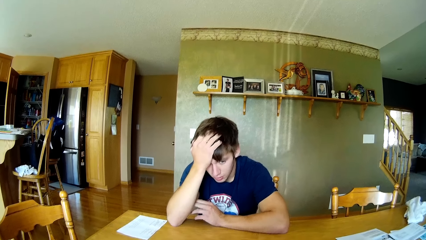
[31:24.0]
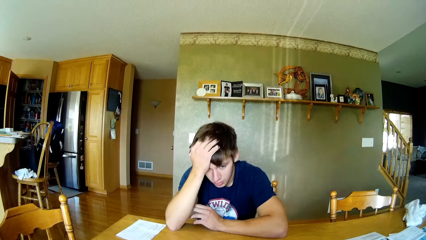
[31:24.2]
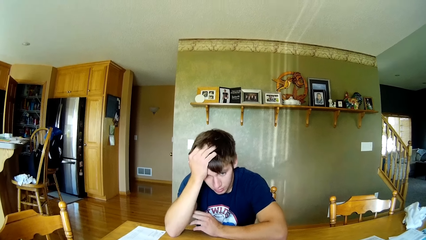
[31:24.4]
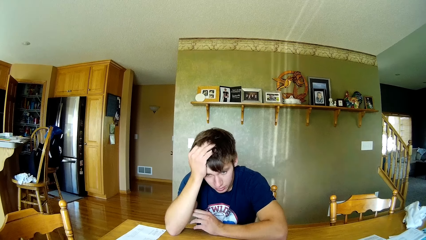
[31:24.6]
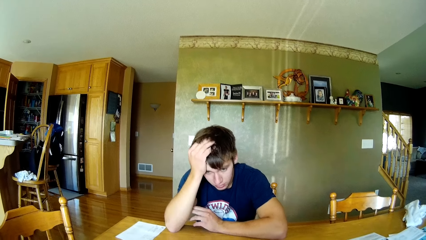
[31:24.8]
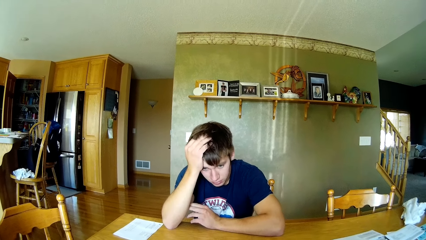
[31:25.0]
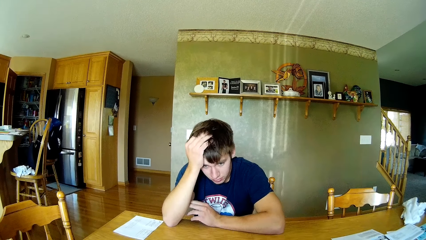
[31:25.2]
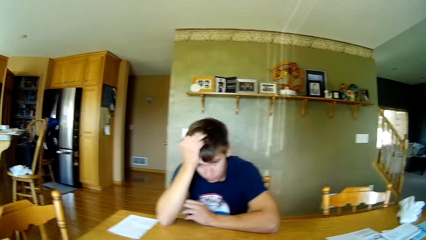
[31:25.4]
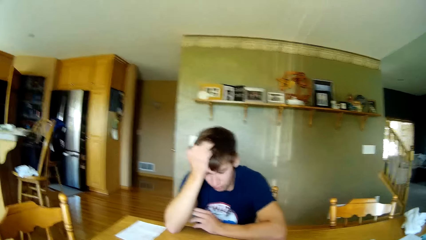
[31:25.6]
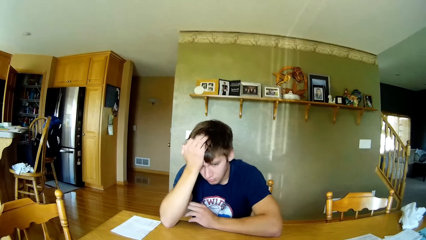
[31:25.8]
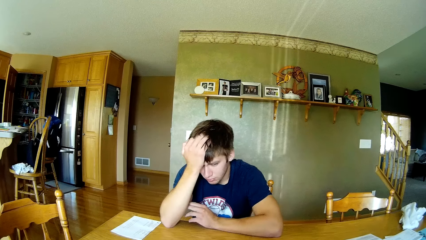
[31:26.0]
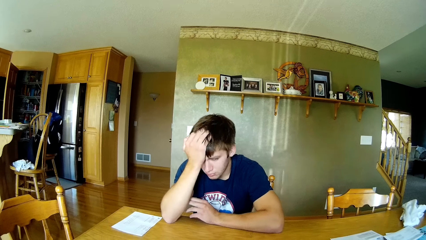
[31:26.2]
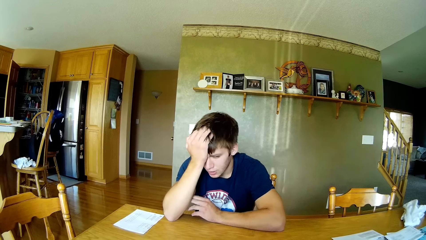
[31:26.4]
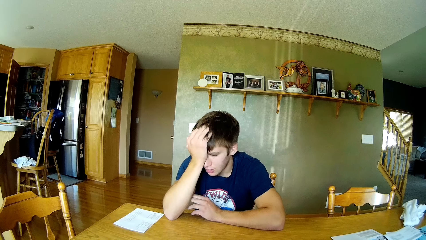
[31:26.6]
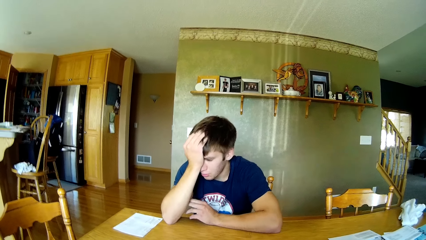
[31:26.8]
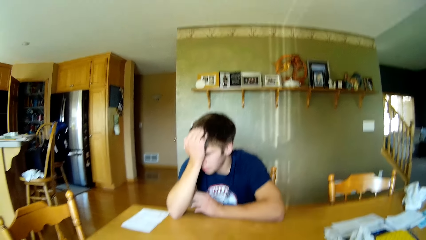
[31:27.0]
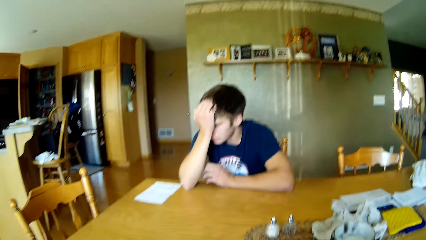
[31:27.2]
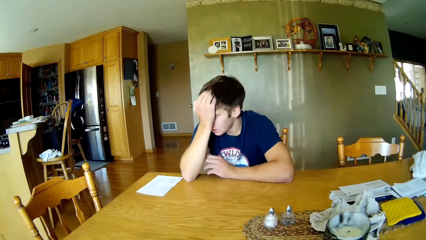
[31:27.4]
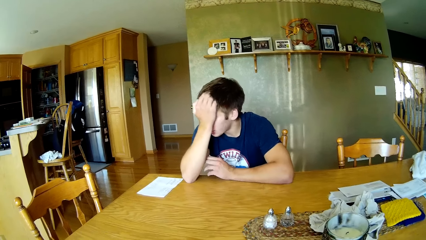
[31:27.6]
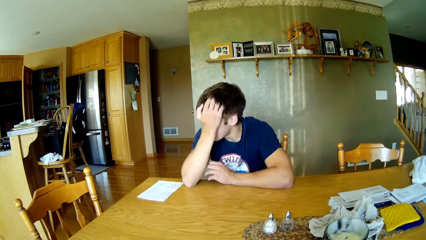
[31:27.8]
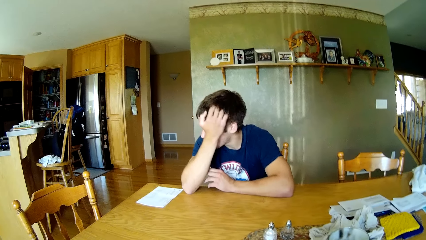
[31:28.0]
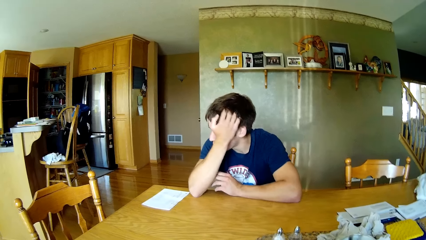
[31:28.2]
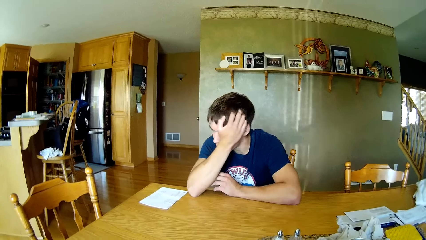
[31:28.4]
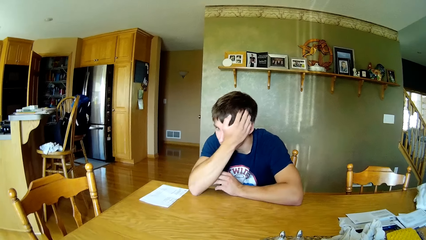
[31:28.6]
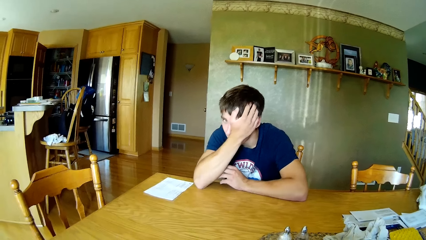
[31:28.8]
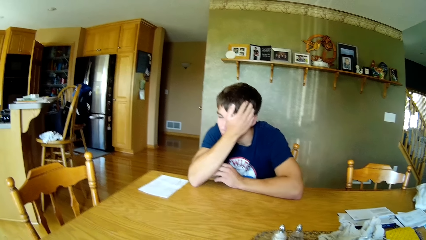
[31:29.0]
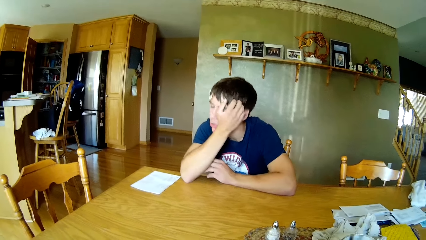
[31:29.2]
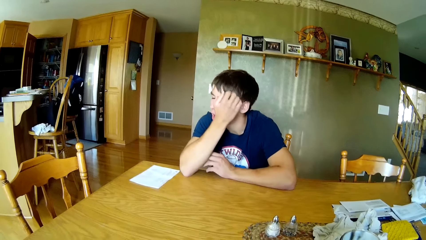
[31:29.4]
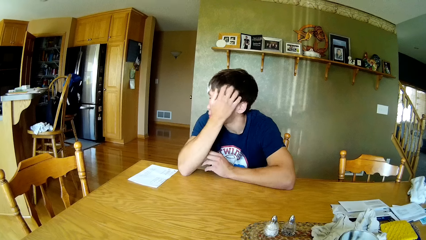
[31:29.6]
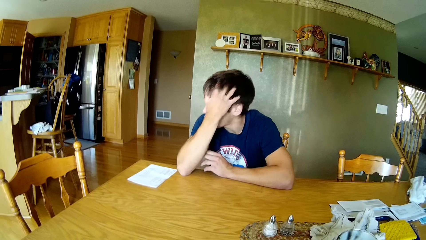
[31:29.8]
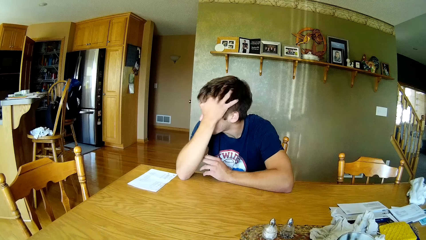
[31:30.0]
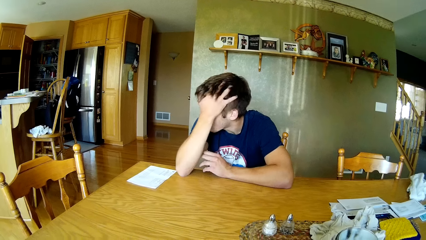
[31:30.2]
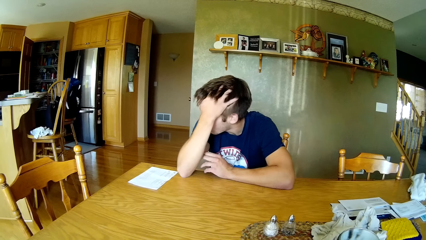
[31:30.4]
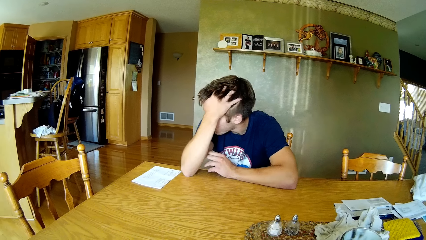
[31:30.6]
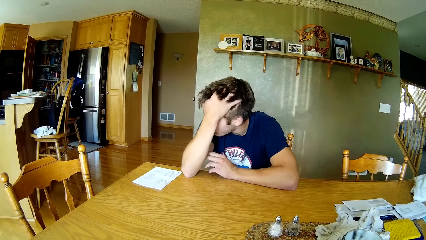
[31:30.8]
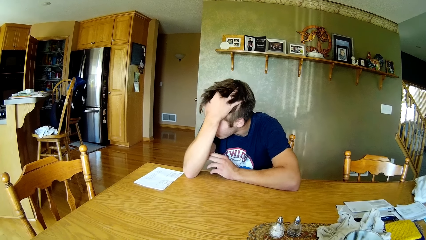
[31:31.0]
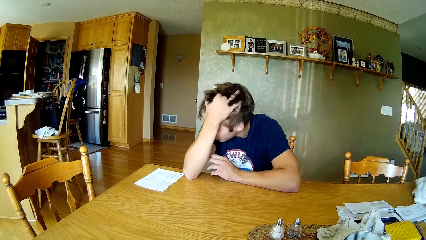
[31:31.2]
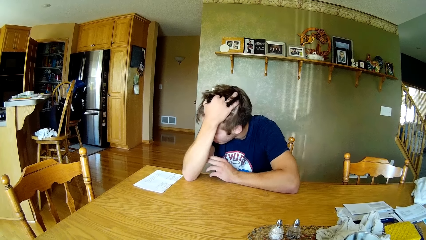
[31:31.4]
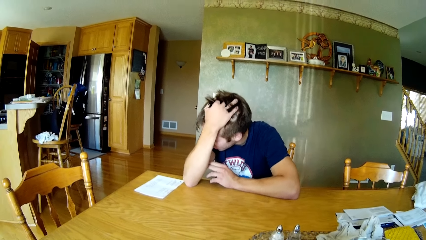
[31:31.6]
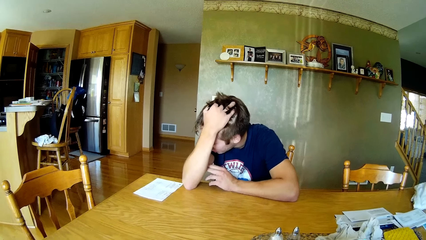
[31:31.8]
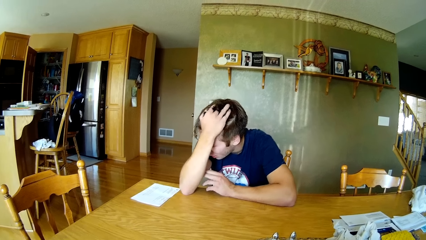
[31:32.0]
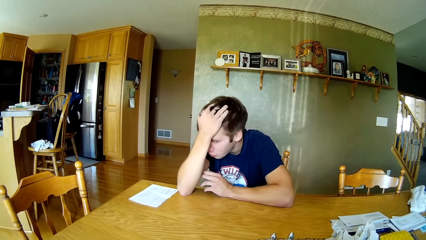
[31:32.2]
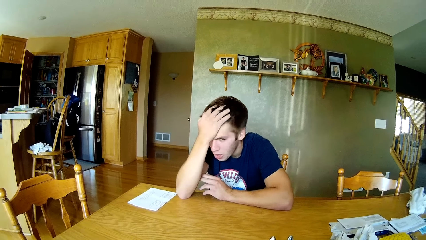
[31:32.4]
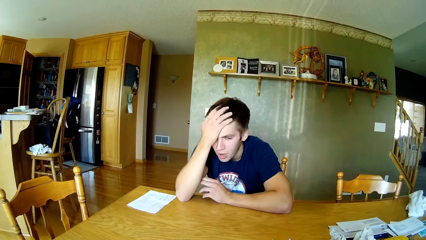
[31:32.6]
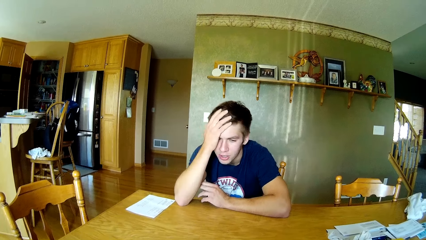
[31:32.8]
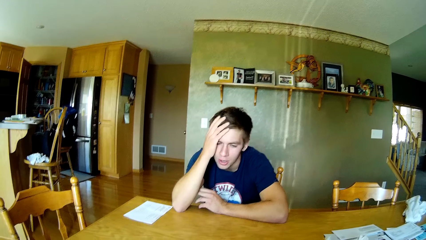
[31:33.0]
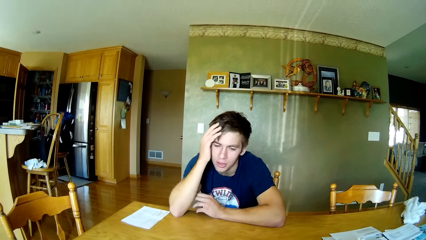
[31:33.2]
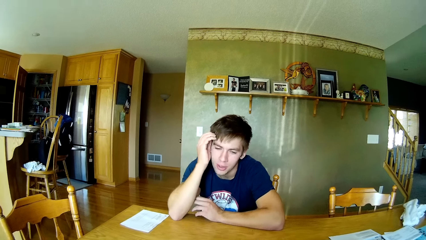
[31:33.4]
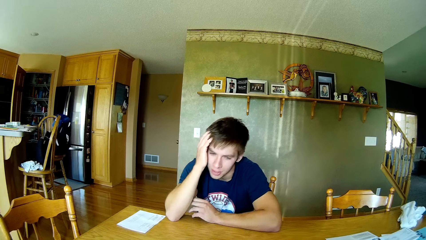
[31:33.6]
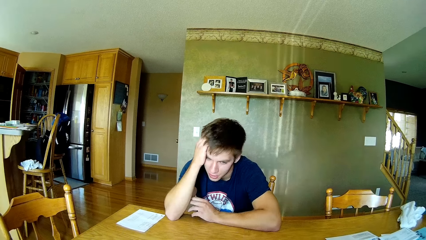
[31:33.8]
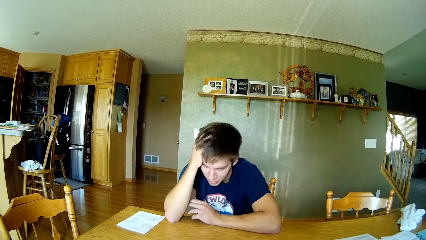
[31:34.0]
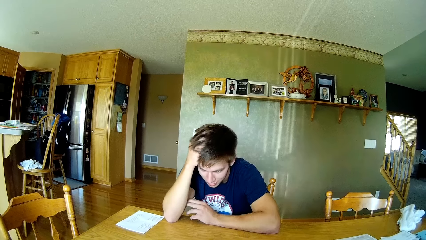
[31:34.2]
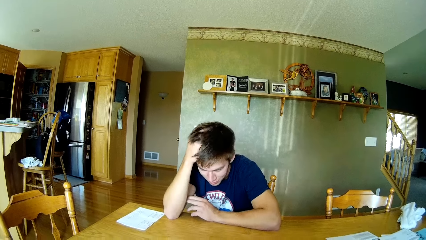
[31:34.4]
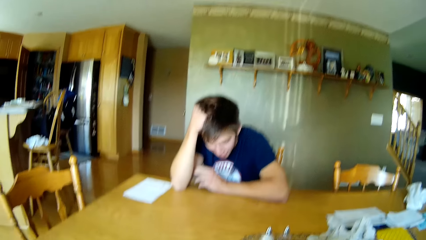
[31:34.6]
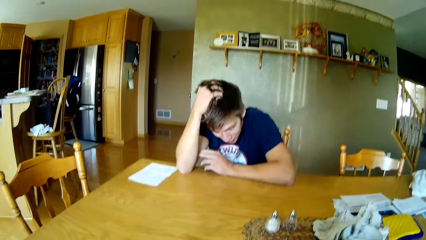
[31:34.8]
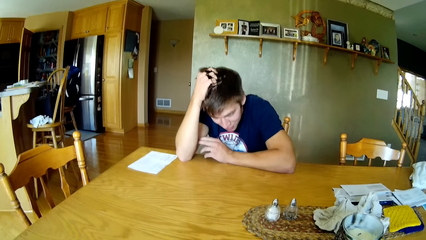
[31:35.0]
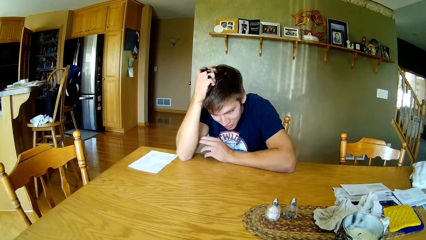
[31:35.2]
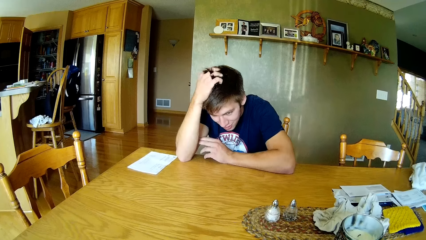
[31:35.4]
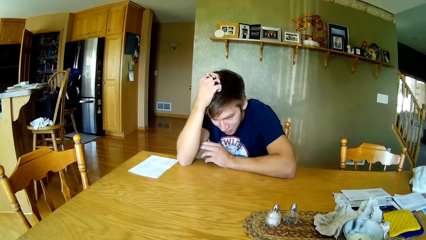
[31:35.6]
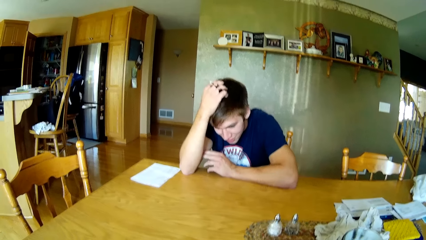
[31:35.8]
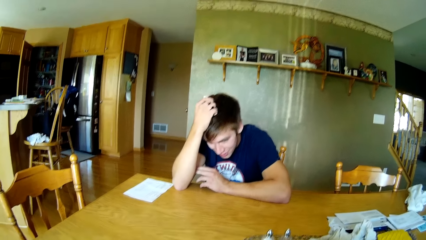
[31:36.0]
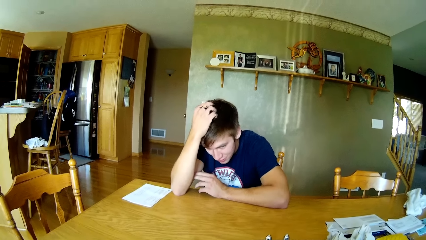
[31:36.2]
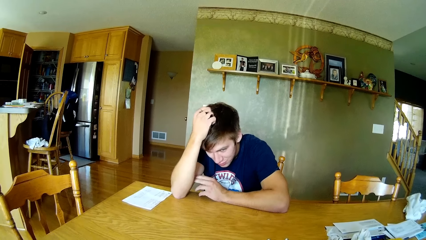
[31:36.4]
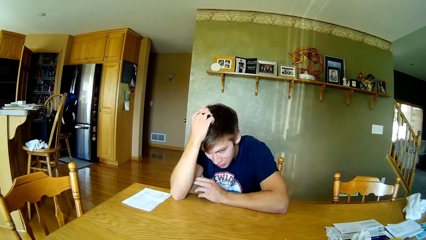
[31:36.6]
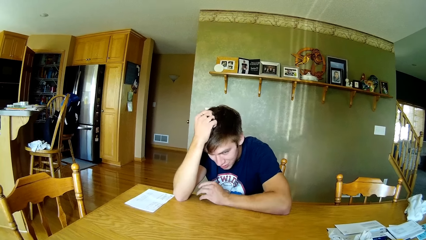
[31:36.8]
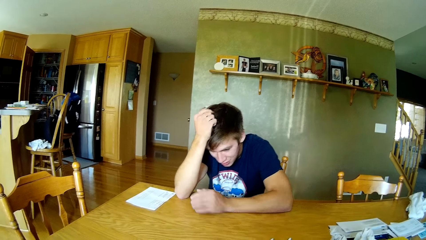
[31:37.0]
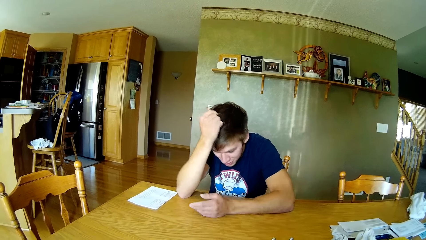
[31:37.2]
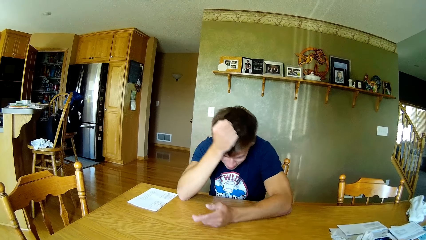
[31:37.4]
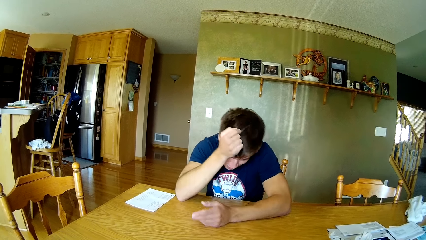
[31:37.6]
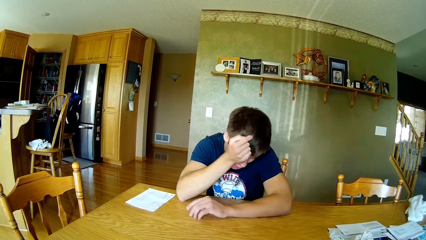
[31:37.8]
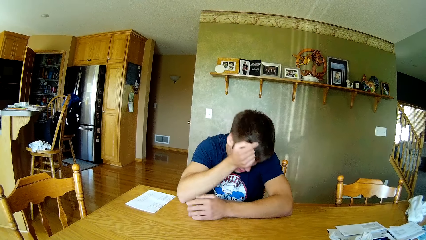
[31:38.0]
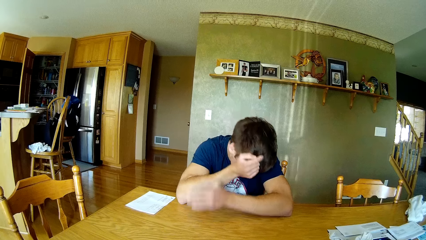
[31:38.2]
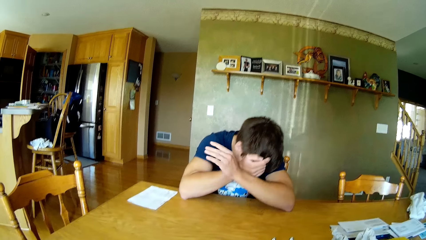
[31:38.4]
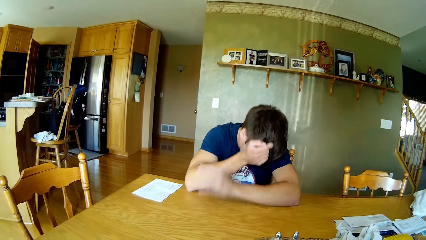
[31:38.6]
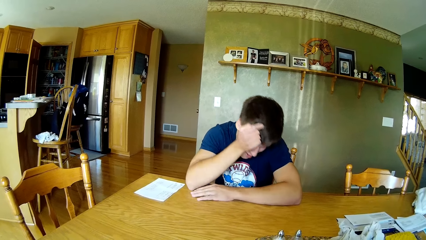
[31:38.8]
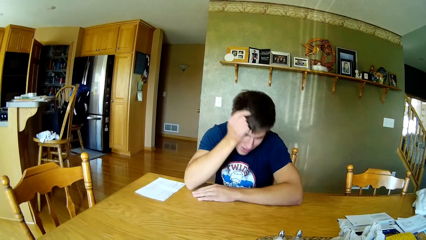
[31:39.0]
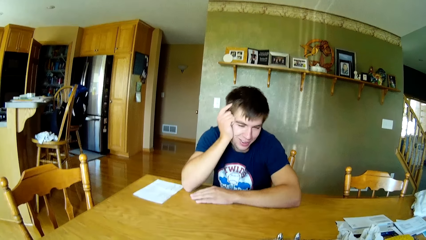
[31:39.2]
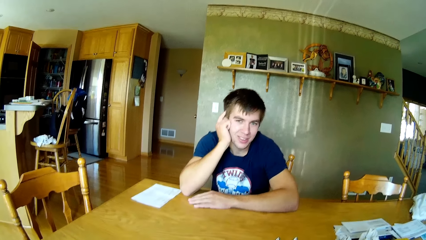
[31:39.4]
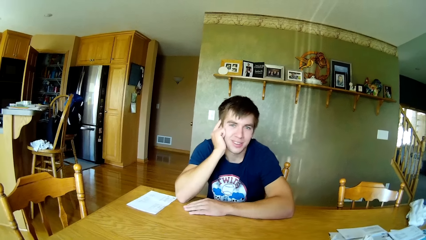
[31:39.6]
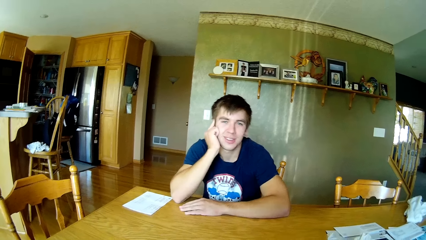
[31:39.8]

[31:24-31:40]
The camera wearer talks to a man. The man touches the head with the right hand. The man scratches the head with the right hand. The man crosses the hands and places the left hand on the table.
